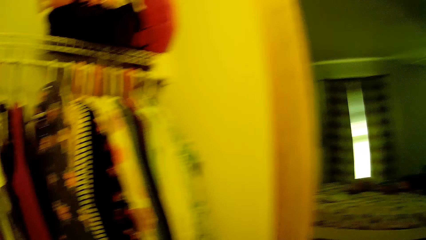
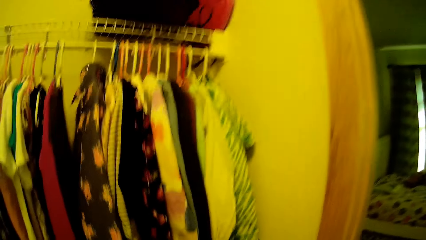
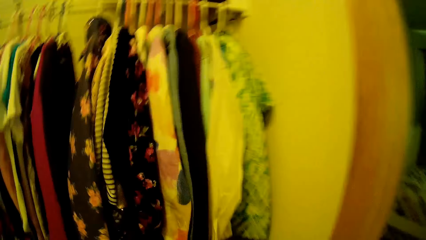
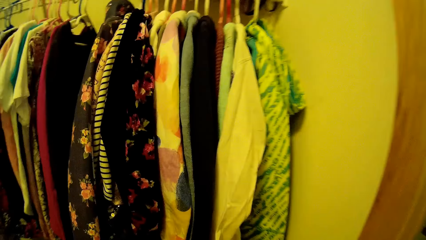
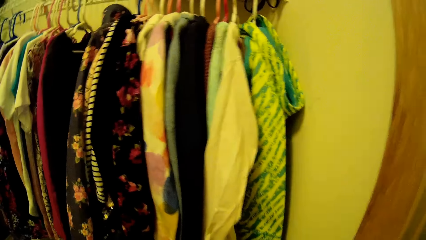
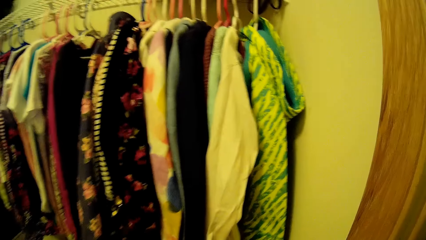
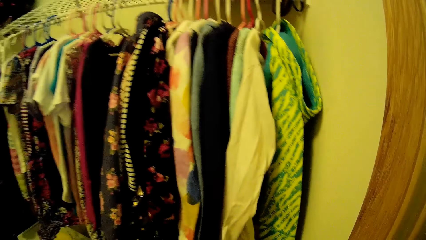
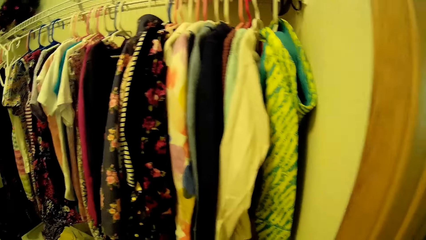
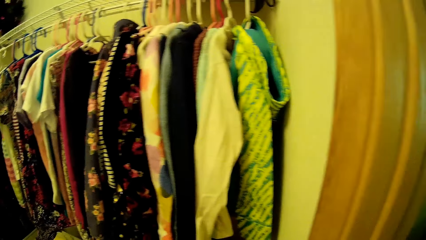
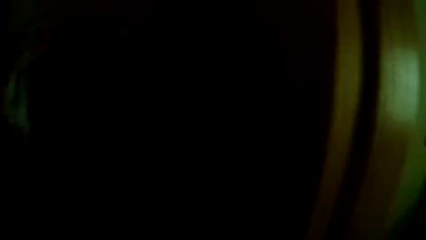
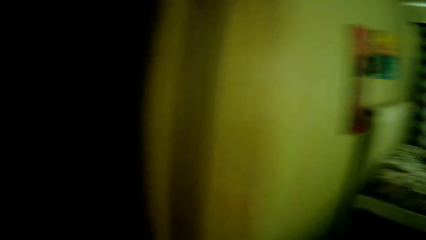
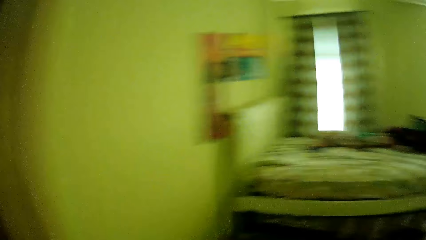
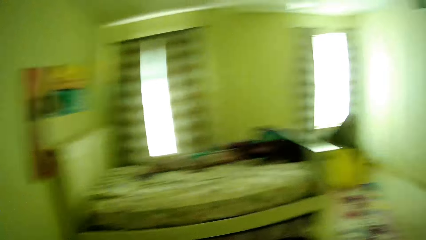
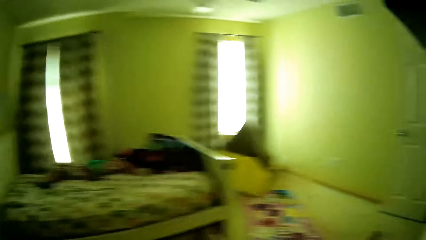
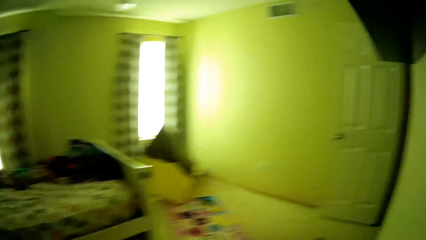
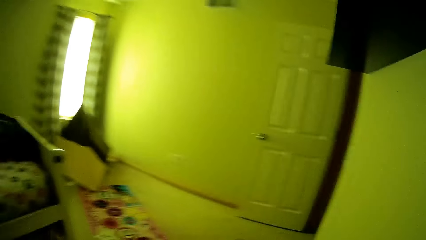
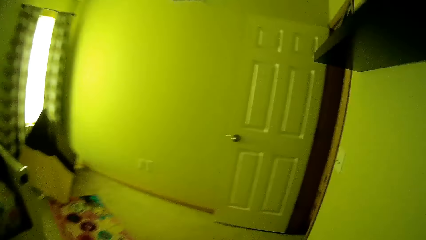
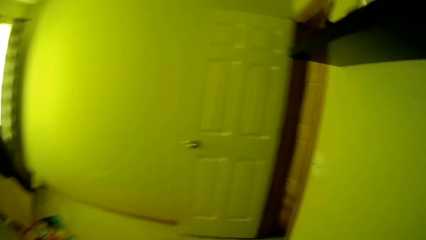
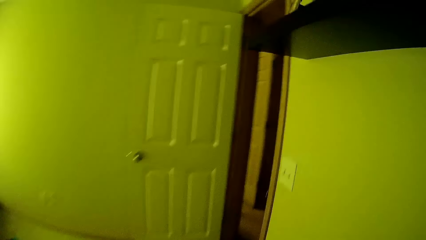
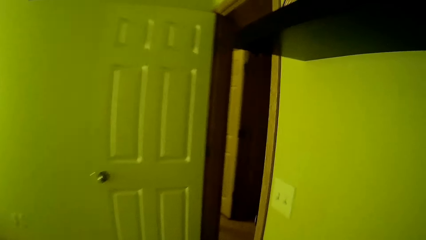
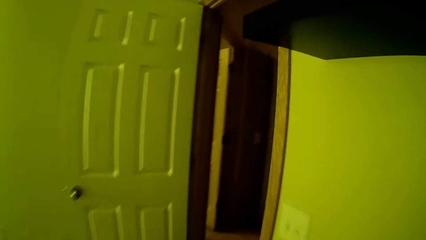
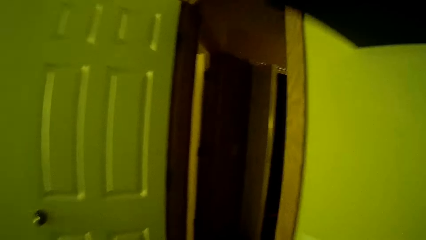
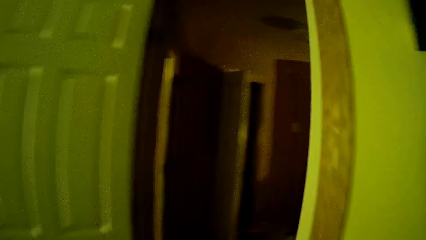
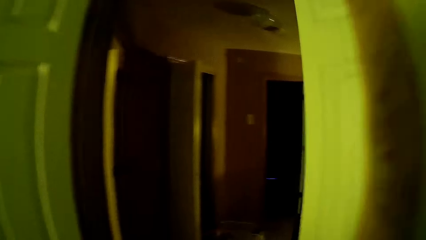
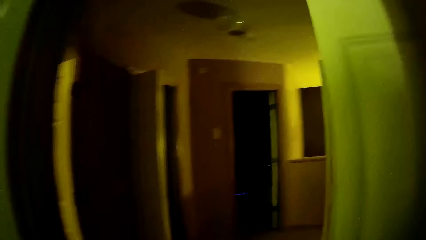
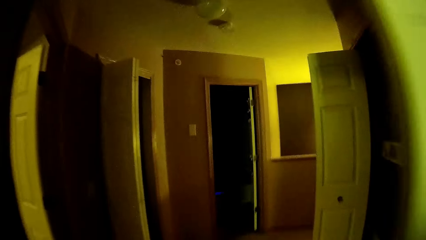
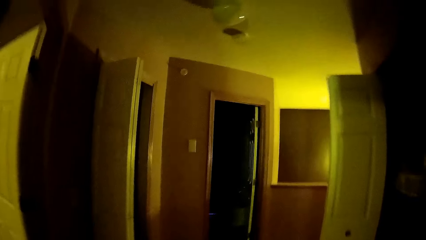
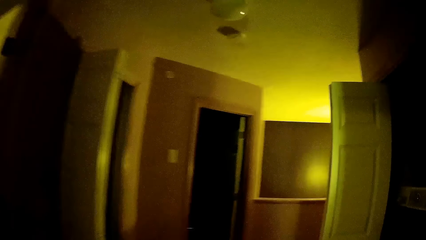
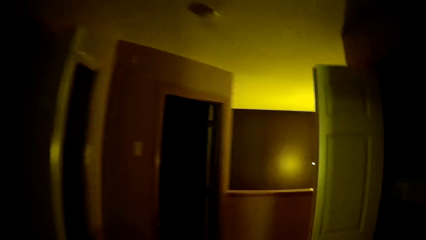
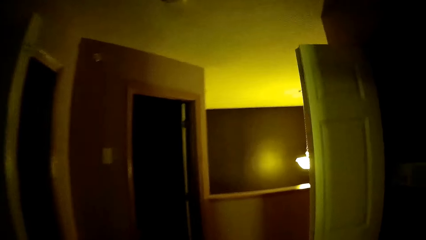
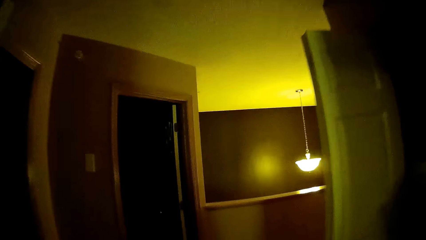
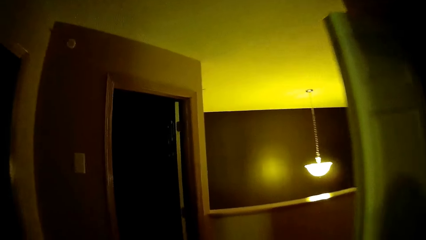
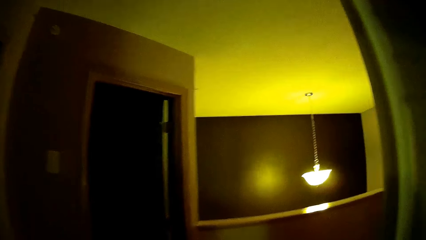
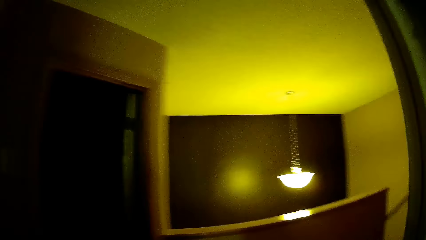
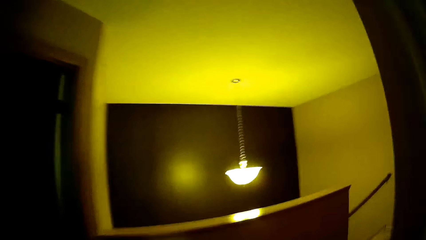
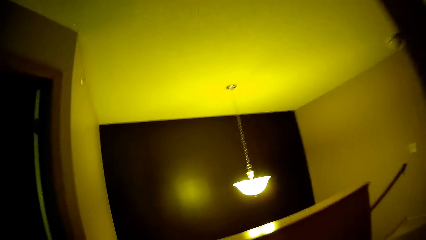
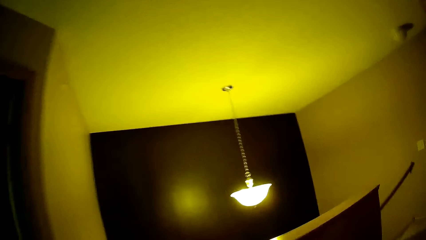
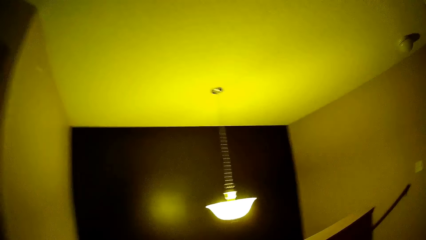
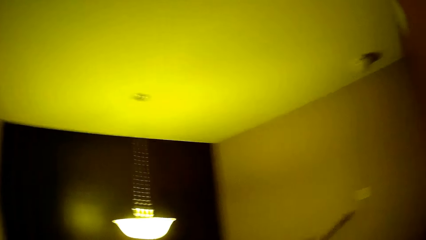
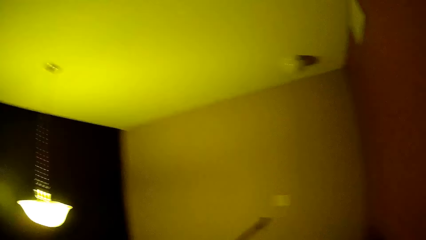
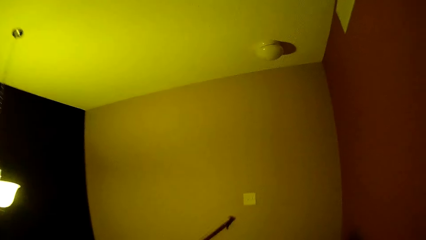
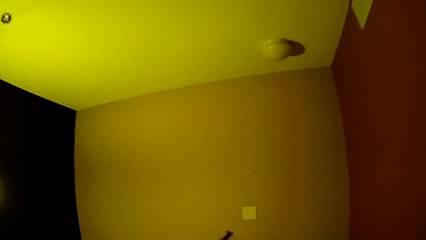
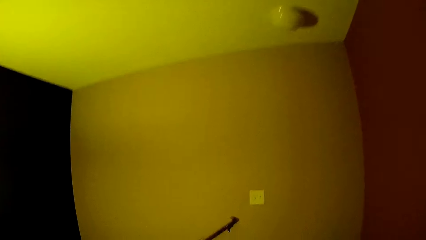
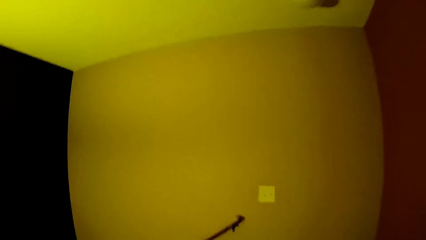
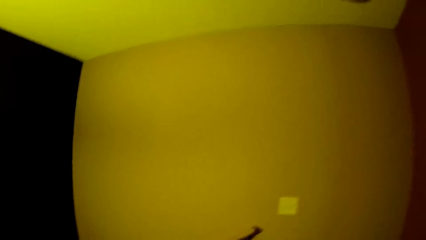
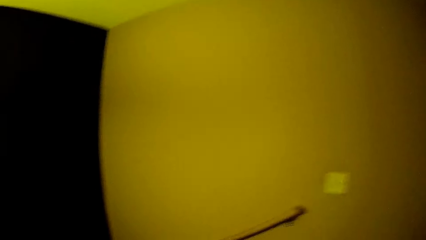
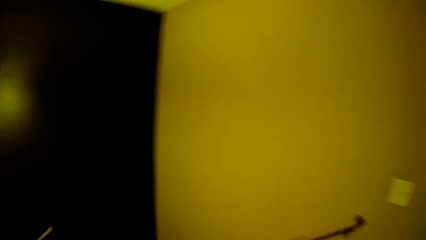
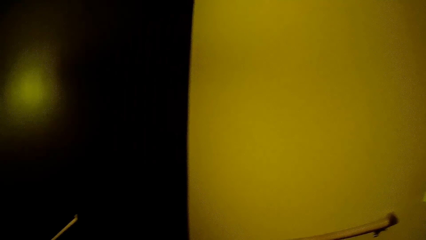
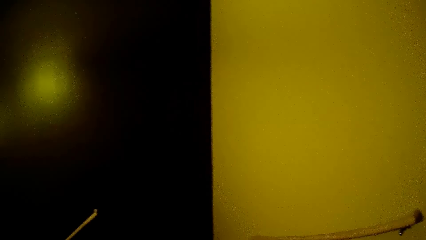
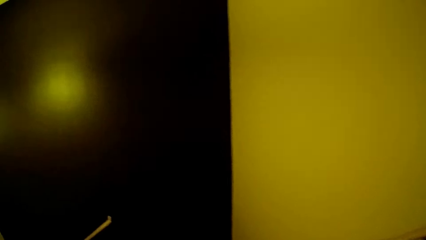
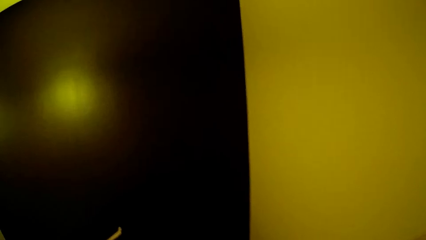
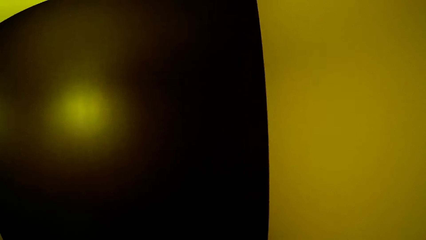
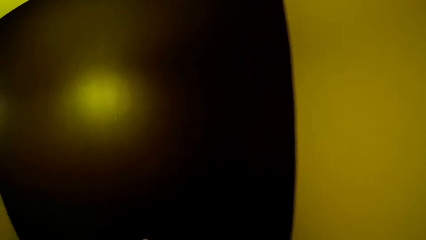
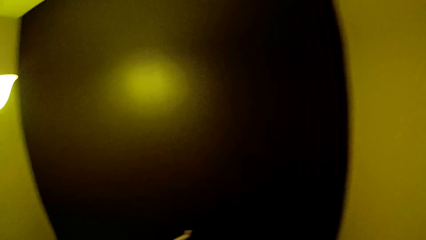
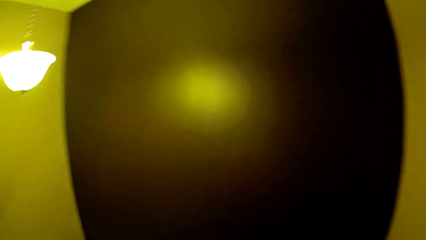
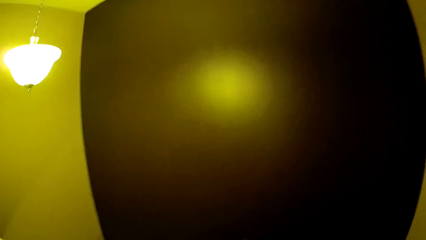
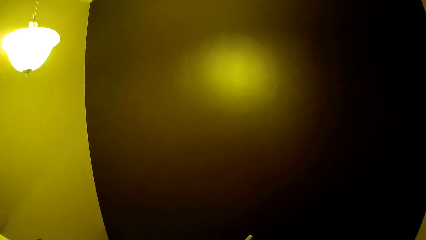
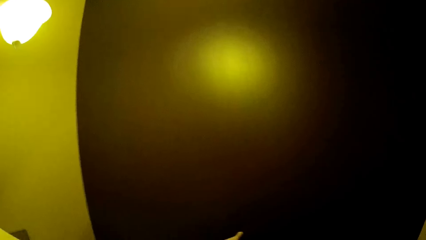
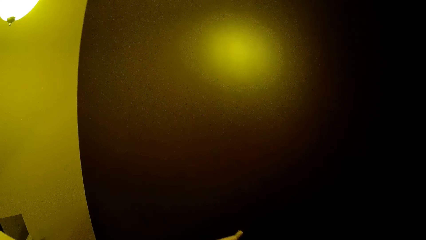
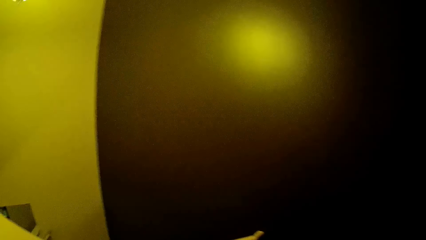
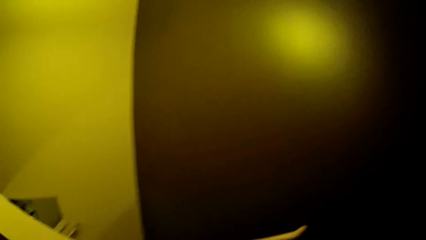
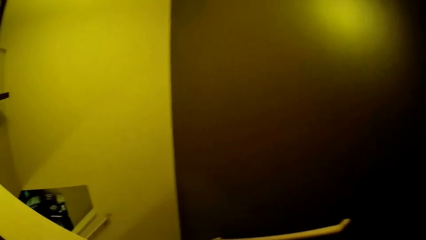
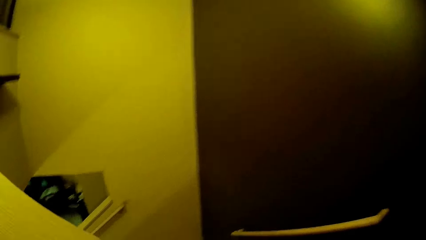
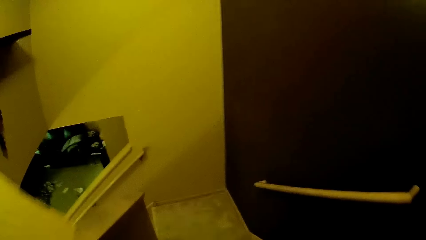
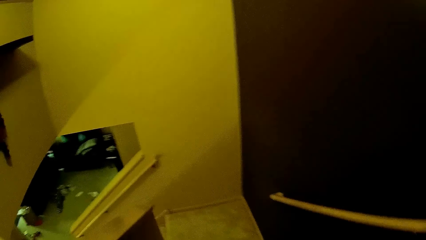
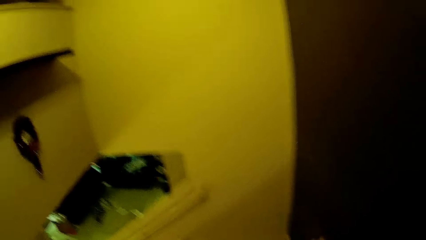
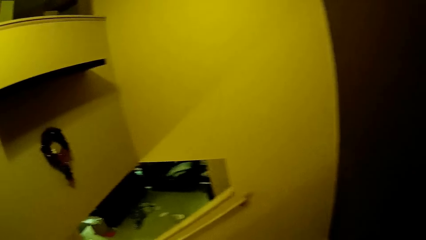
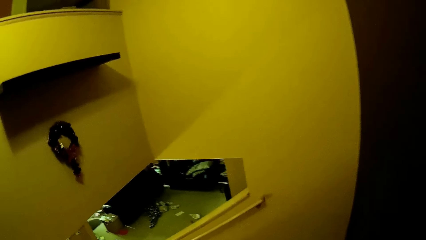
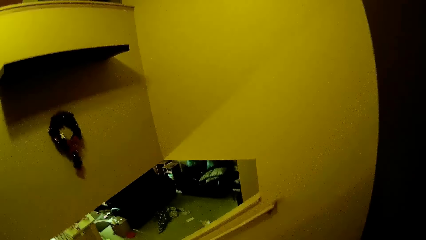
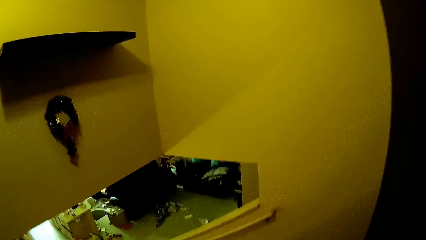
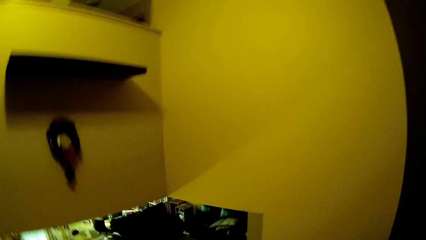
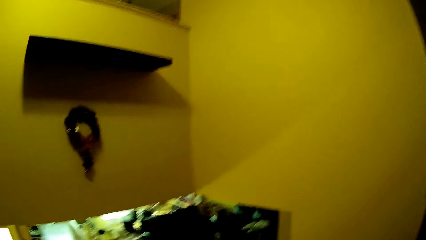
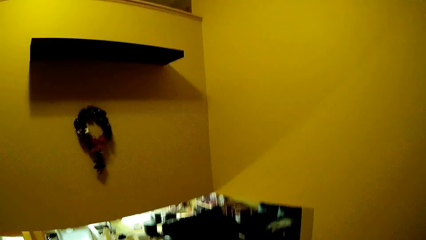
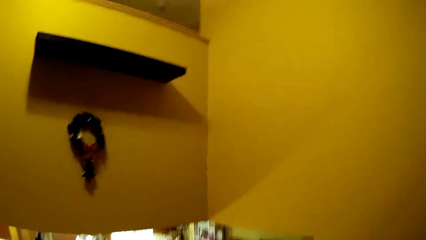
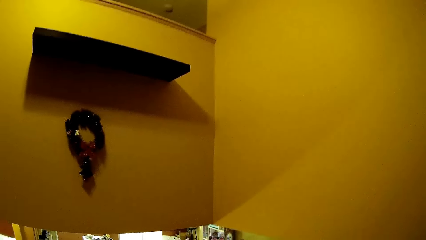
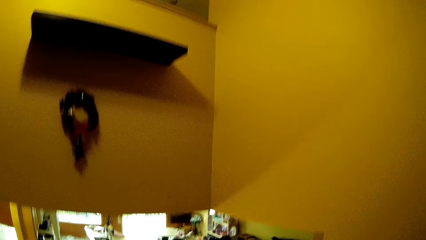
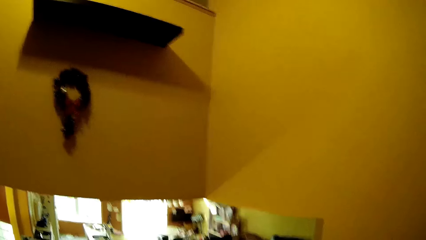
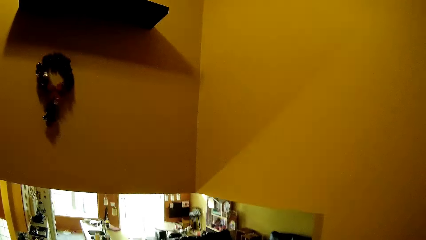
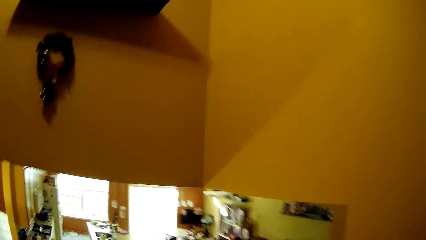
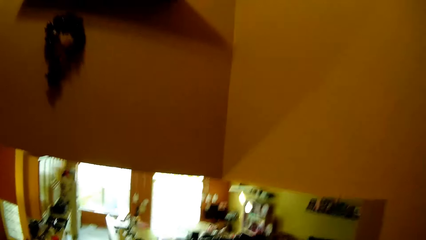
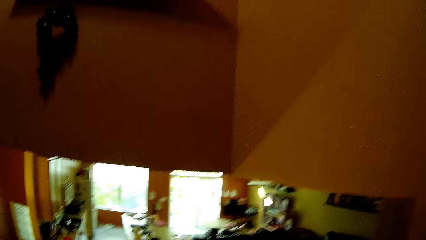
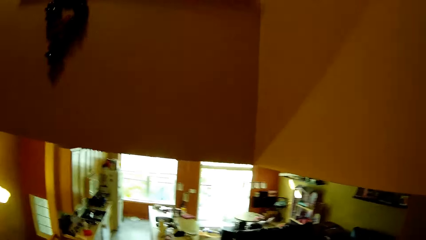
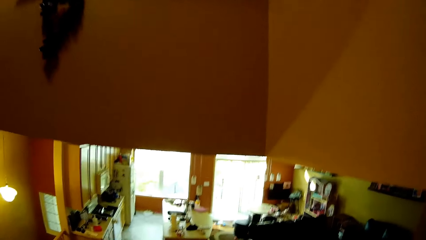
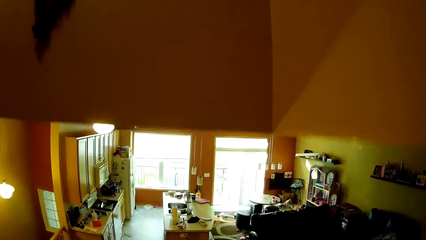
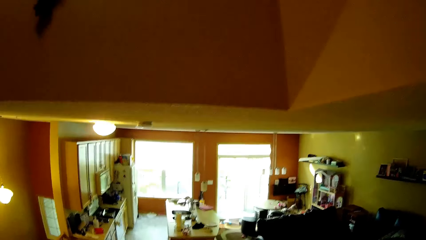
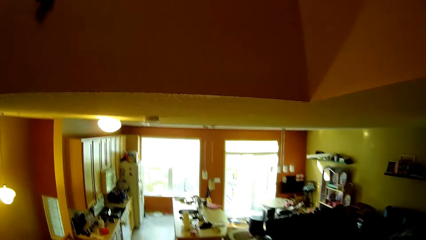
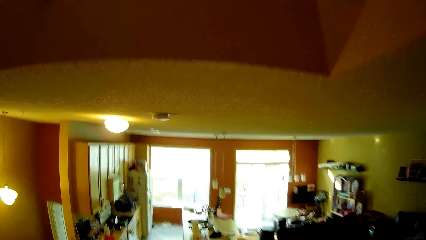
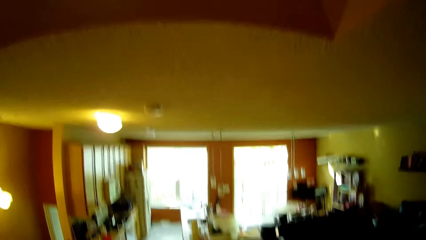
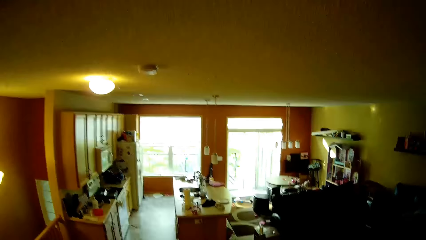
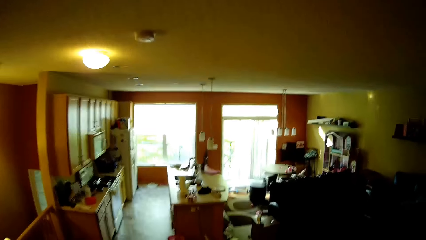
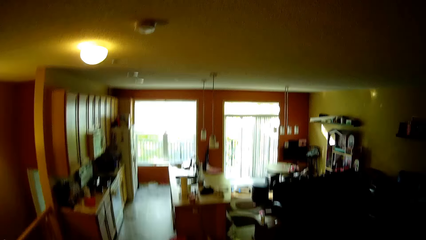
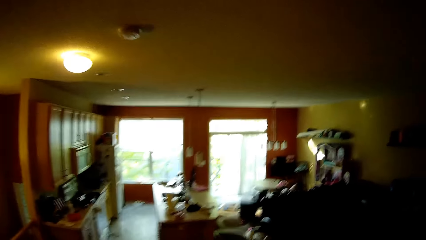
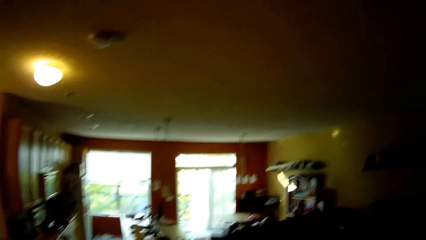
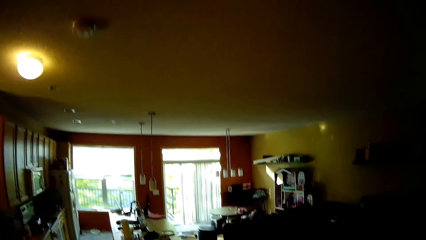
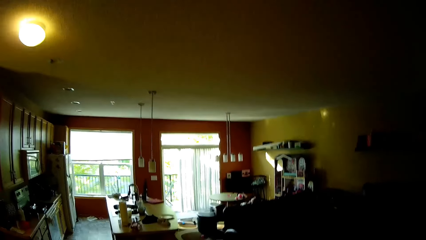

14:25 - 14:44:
The camera wearer turns off the new light switch. They walk into the bedroom. They move around the house. They walk out of the bedroom. They walk down the staircase. They talk to the child.
